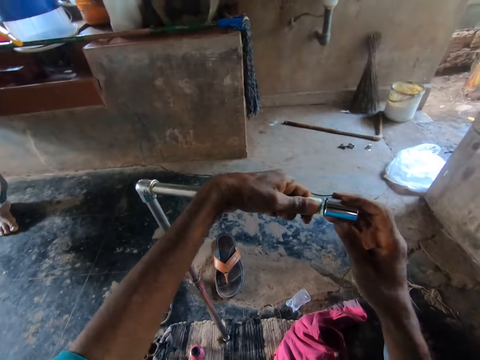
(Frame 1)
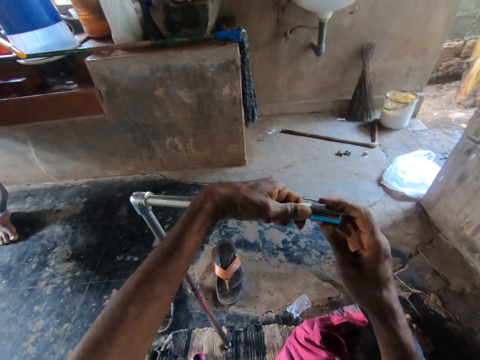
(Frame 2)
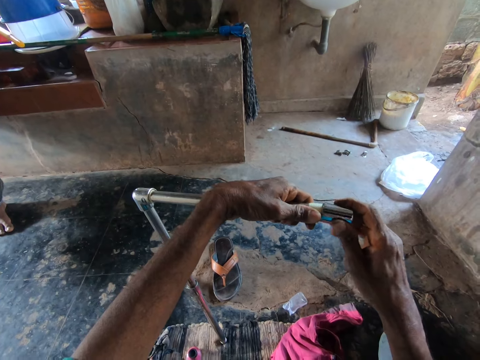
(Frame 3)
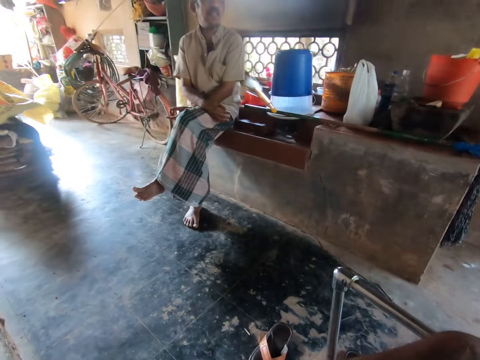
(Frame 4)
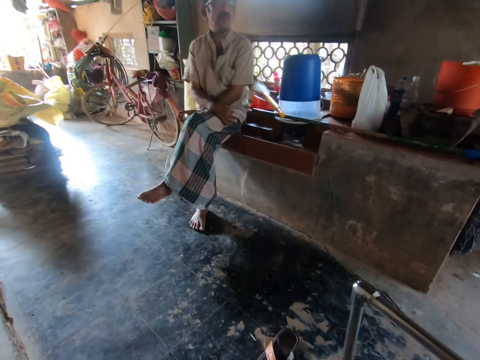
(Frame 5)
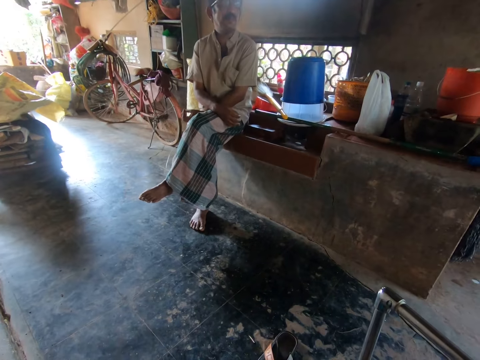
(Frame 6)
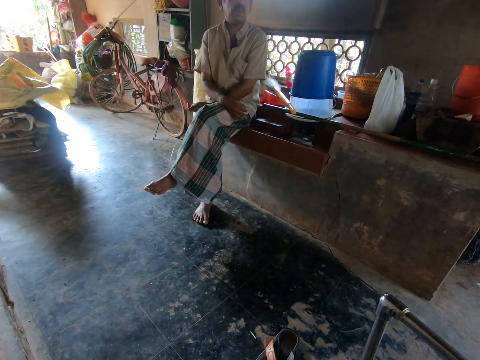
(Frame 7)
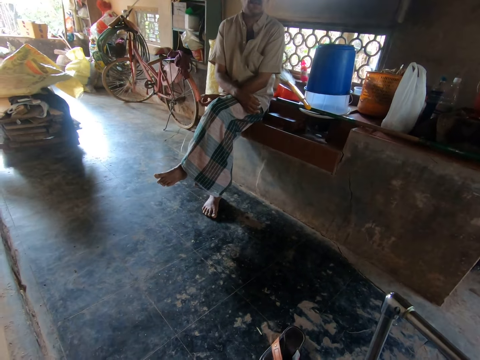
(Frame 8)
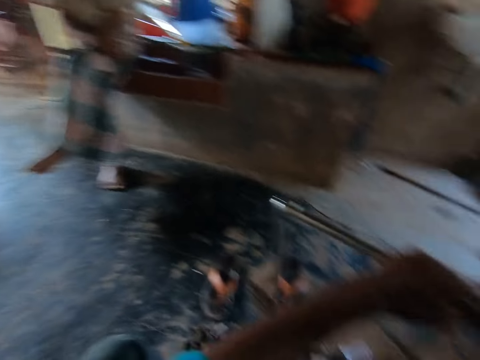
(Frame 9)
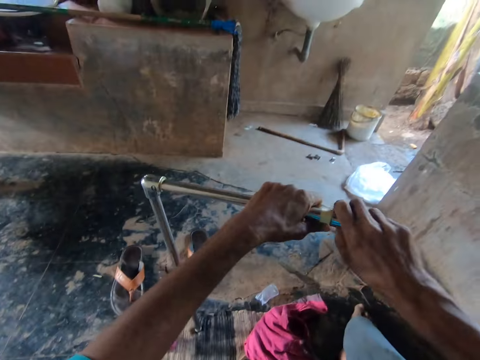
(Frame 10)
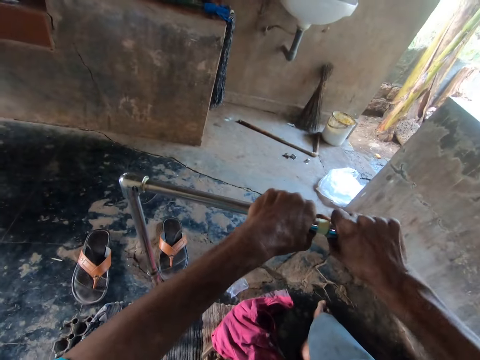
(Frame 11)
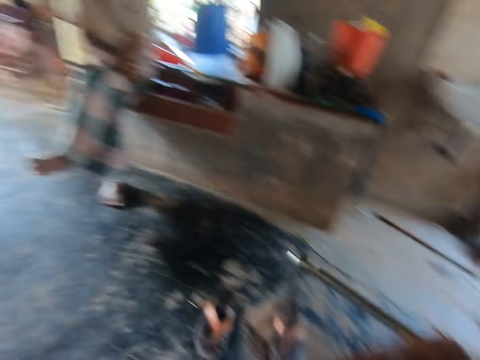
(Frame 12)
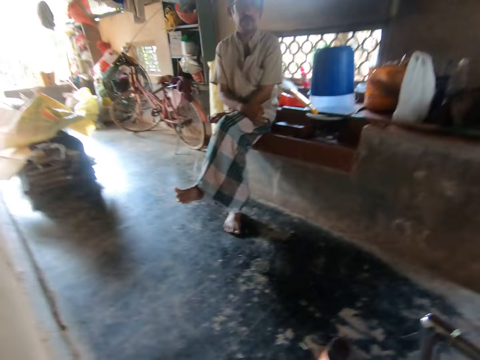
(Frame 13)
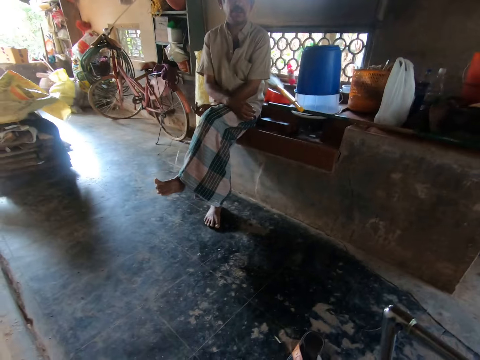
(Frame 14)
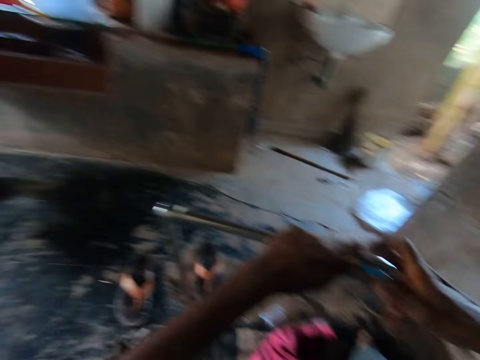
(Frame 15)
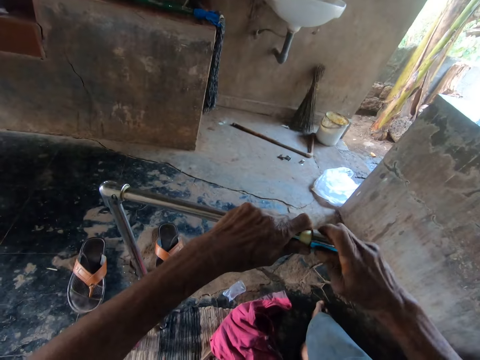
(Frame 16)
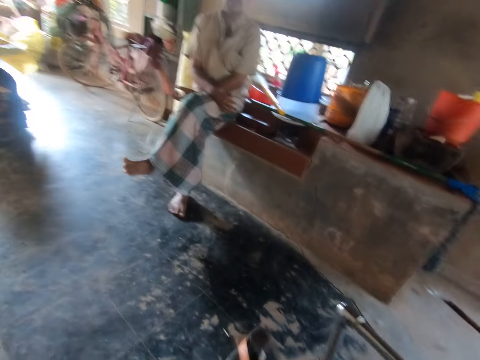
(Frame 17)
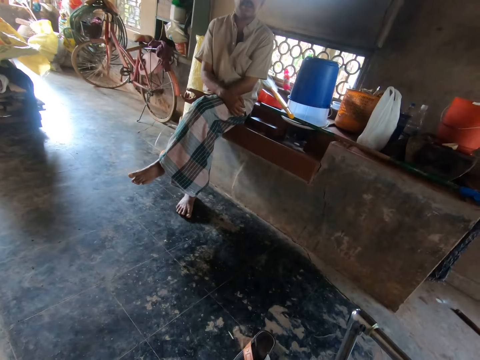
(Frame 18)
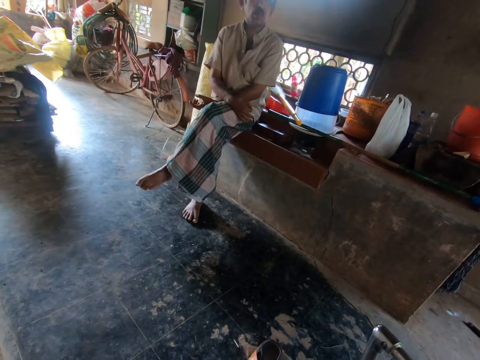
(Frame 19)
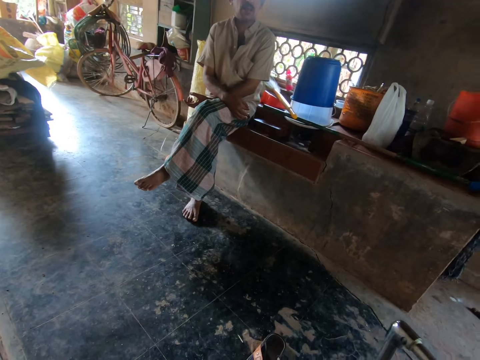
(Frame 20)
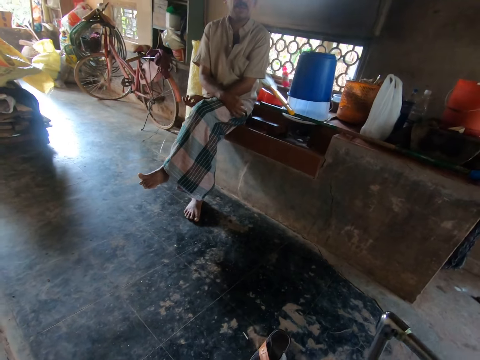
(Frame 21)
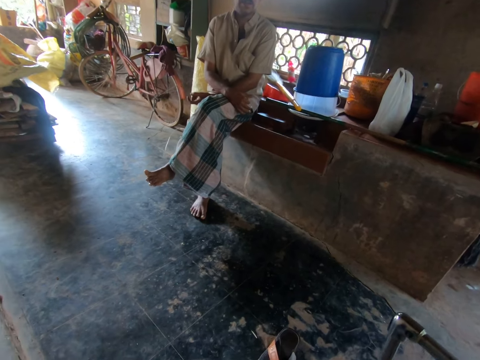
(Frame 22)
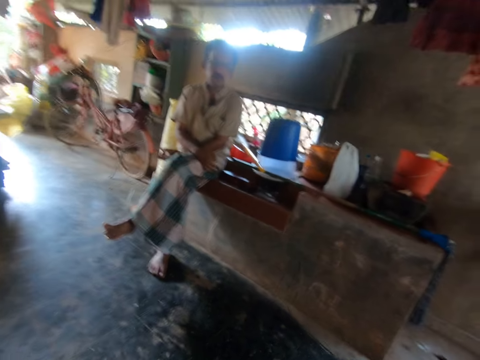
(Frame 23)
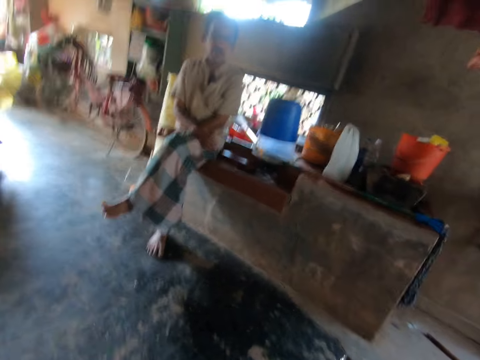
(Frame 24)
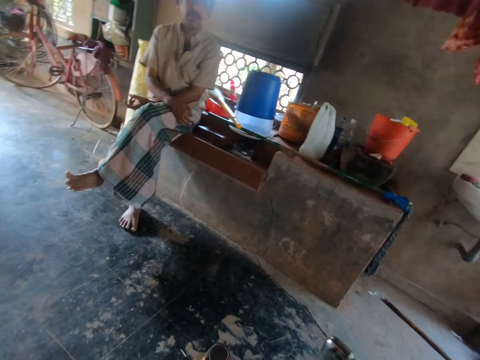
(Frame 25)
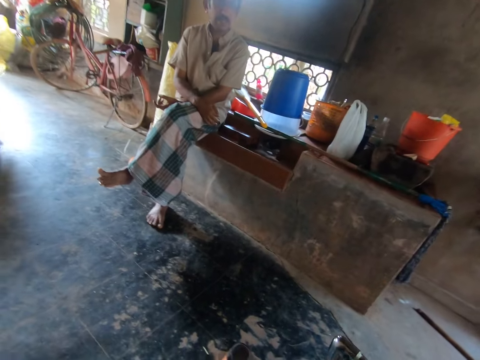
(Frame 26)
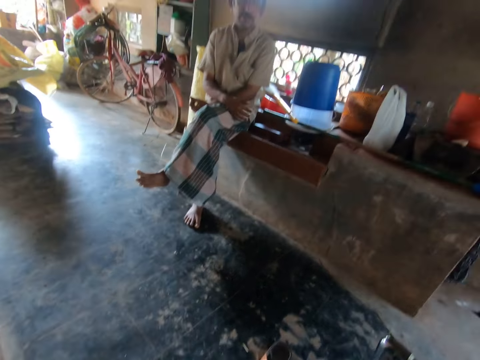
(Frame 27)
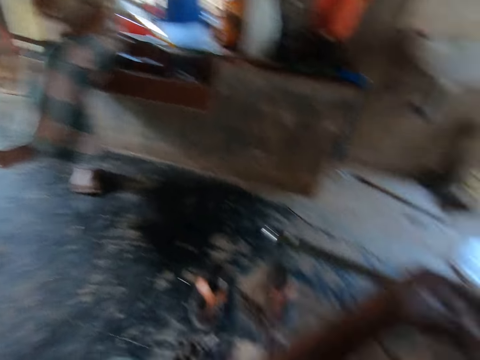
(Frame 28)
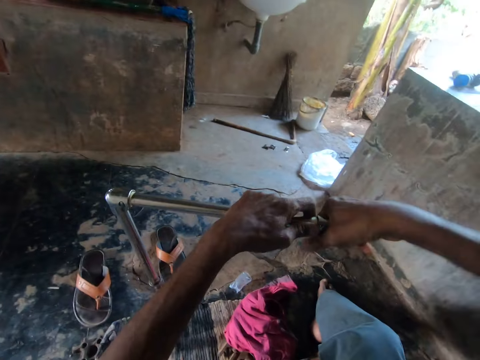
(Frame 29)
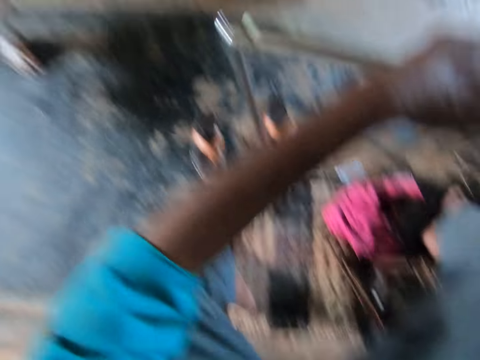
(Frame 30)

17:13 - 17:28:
The camera wearer inserts the pipe joint or metal in his right hand into the steel pipe or rod in his left hand. He tightens the metal on the rod.

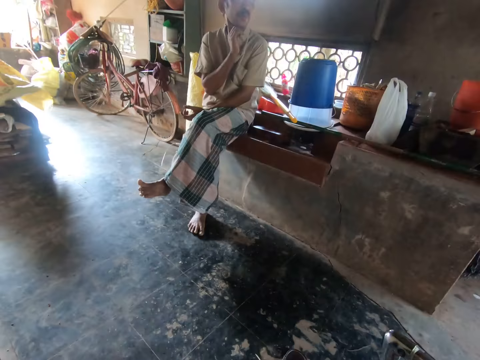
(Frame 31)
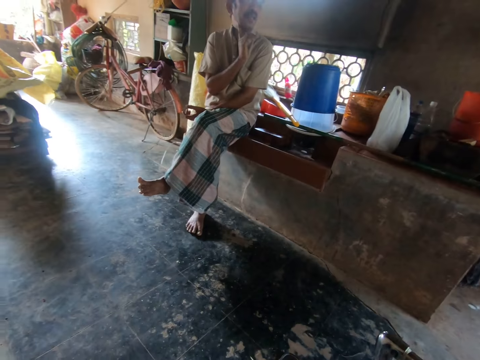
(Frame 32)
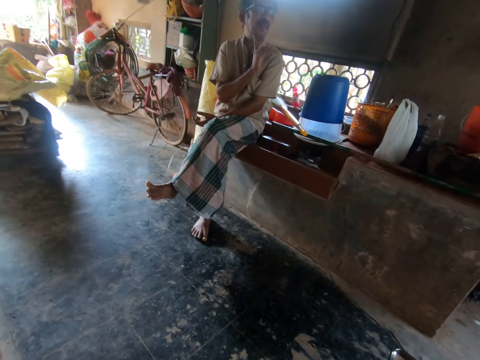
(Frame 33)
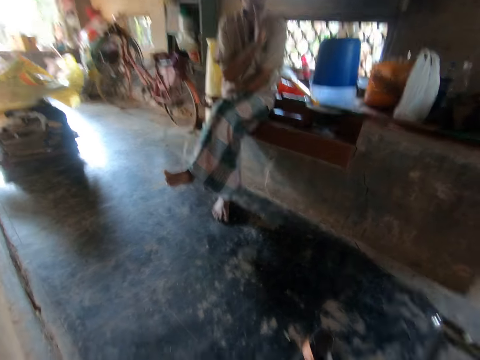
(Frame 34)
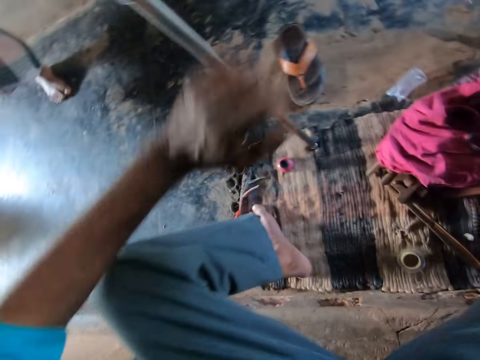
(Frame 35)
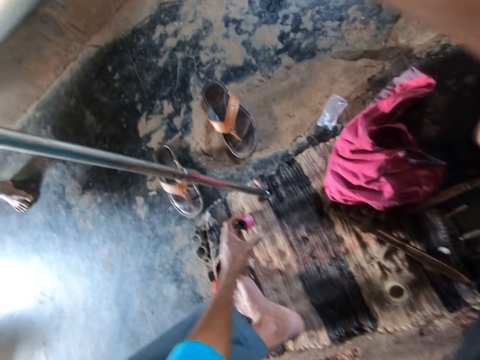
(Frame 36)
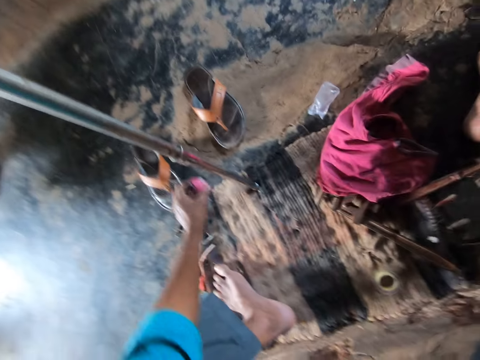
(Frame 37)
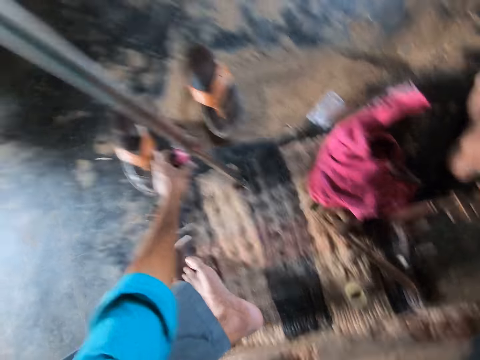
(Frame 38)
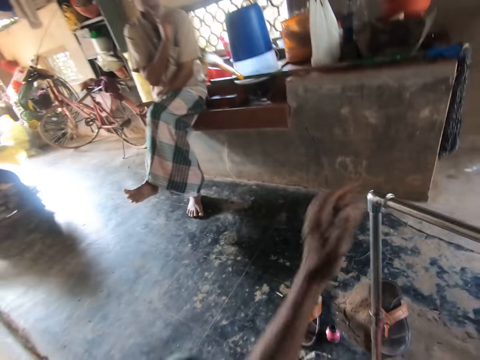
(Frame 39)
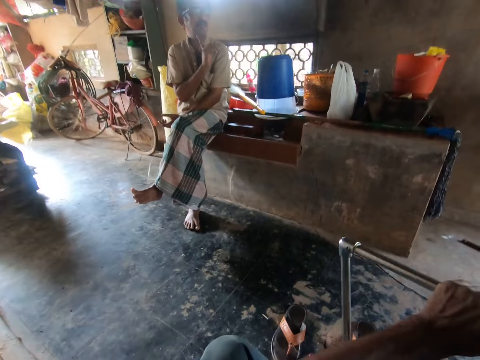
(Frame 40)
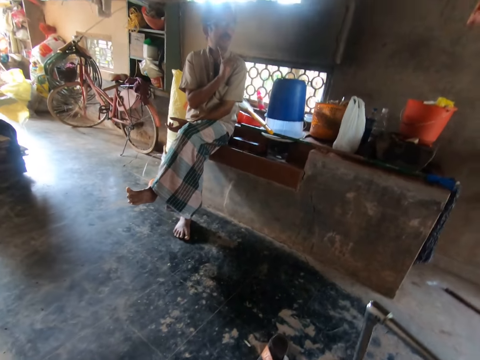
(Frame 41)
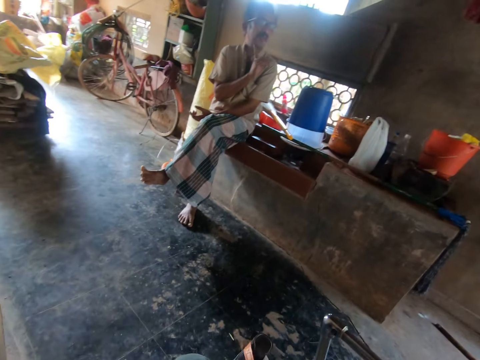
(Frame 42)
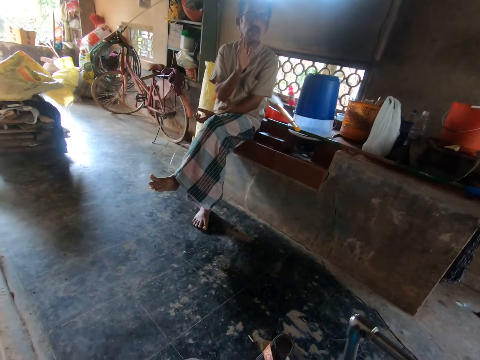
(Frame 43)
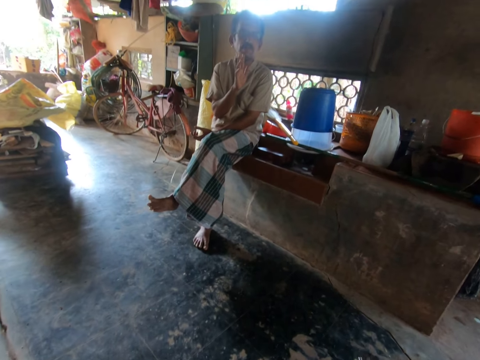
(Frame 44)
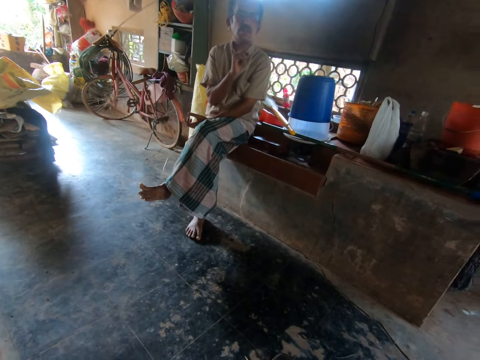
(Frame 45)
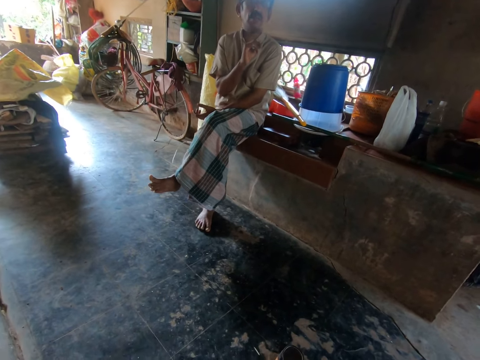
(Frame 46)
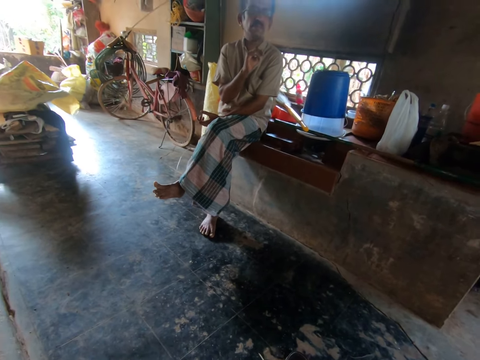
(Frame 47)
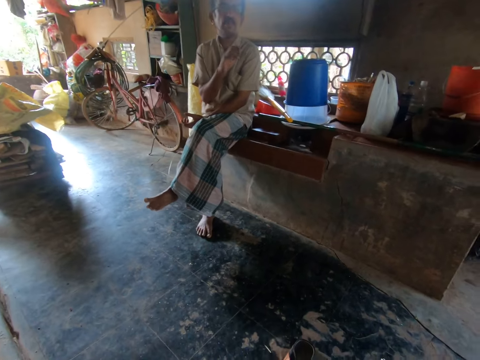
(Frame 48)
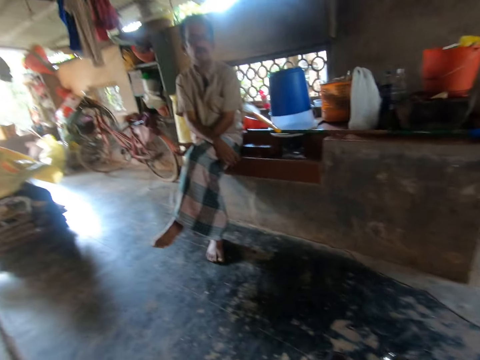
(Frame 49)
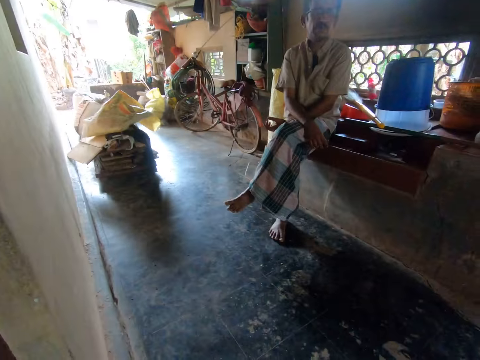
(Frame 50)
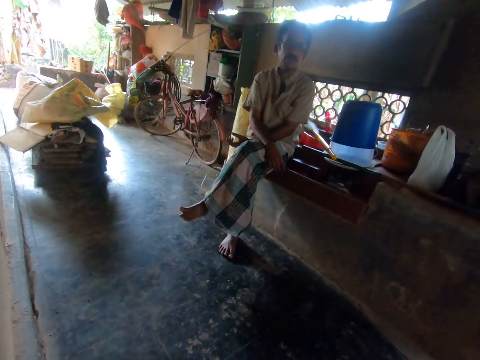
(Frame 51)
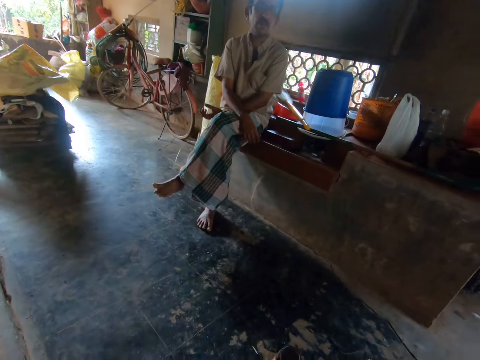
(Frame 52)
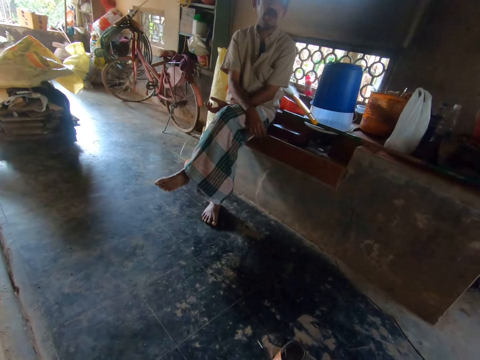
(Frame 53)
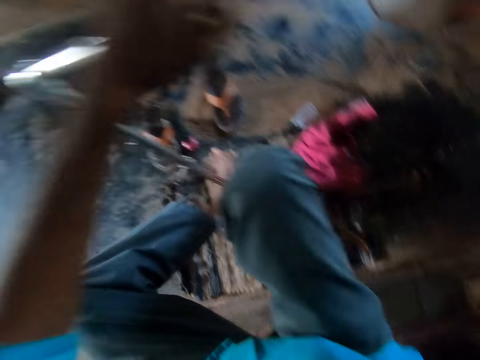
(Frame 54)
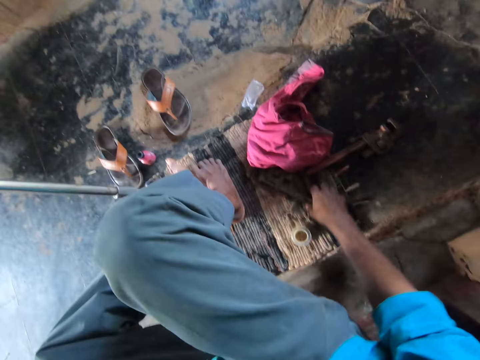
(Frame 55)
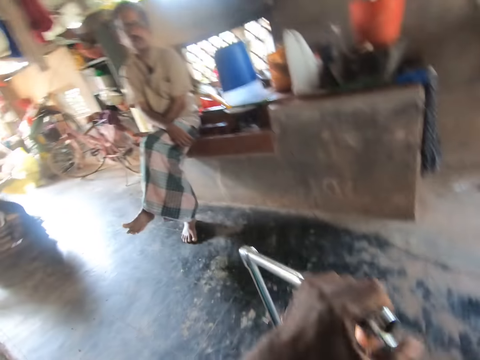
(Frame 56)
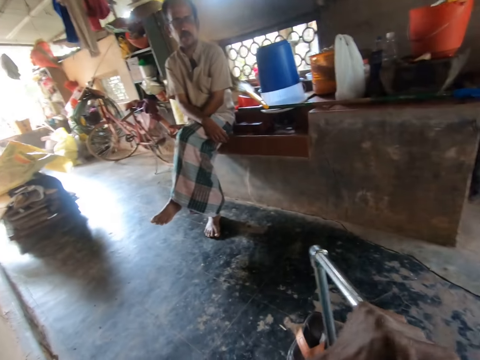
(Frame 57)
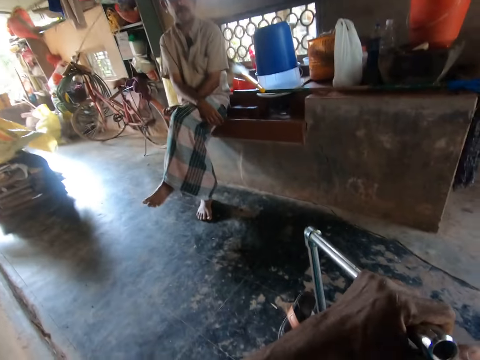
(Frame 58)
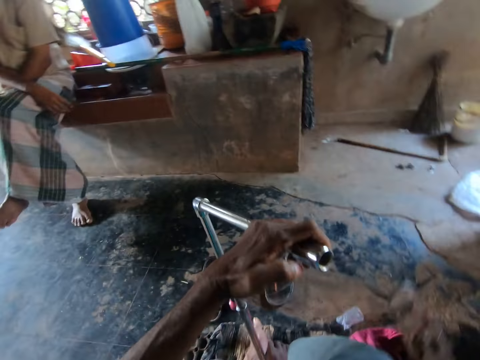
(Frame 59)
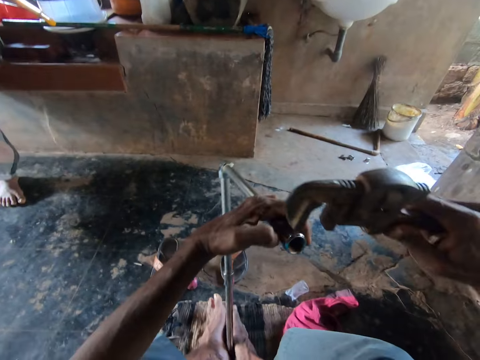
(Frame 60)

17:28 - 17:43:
The camera wearer picks up a container on the mat with his left hand. He drops the container on the floor with his left hand. He moves a bottle. He holds the steel pipe with his left hand. He picks up the pipe wrench from the floor with his right hand.
